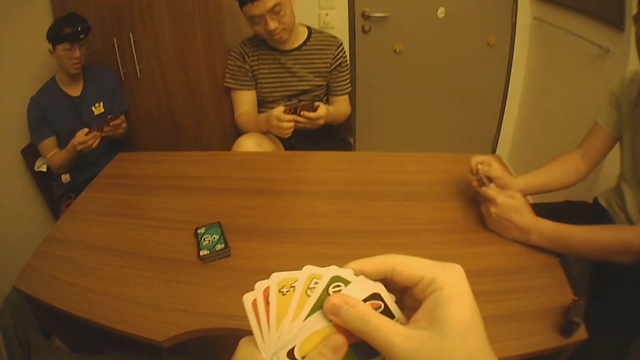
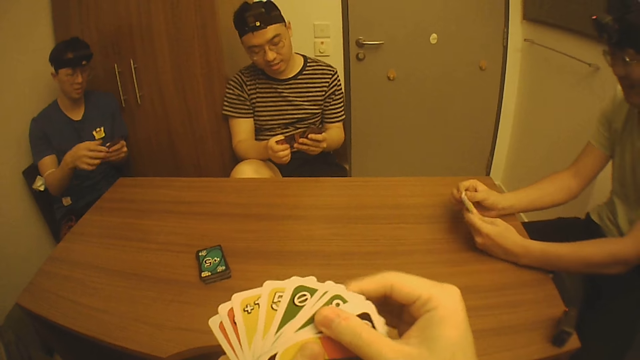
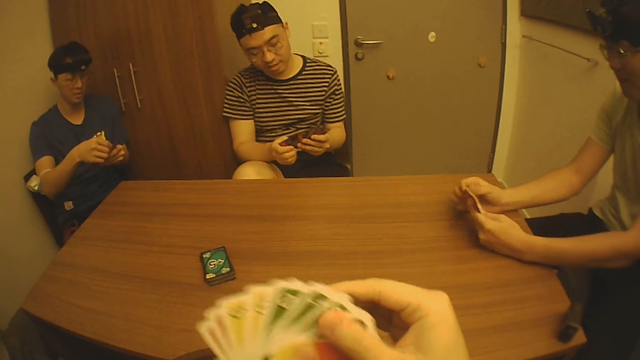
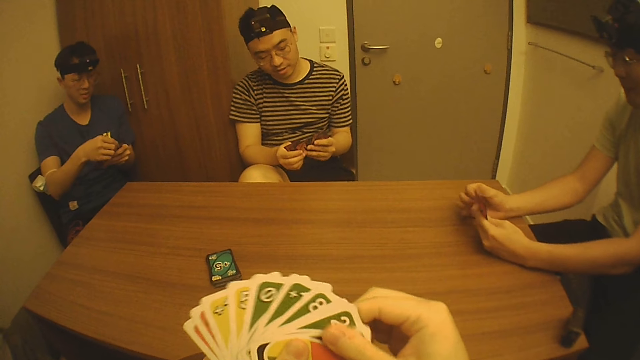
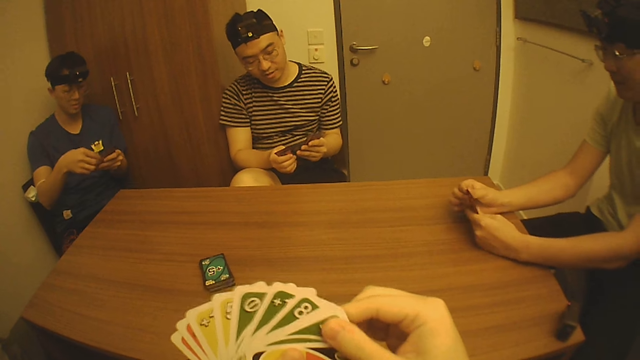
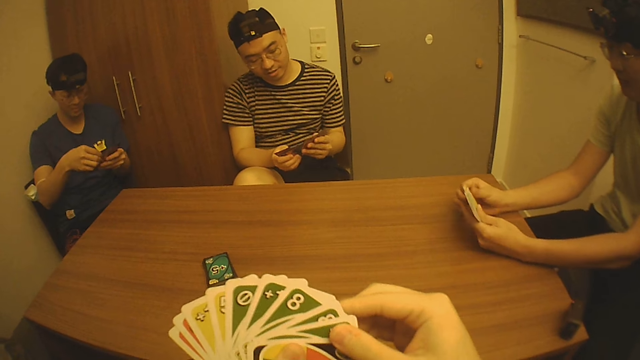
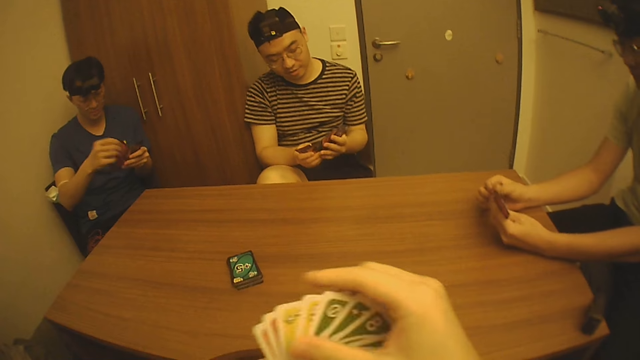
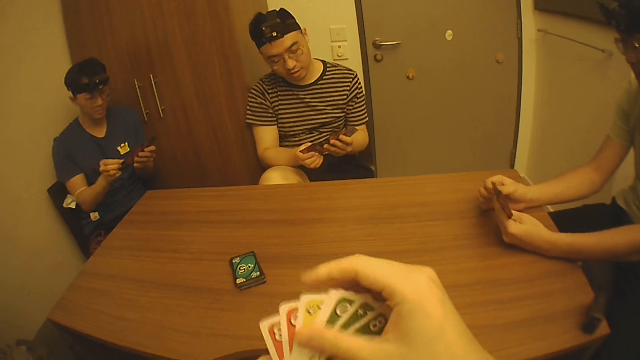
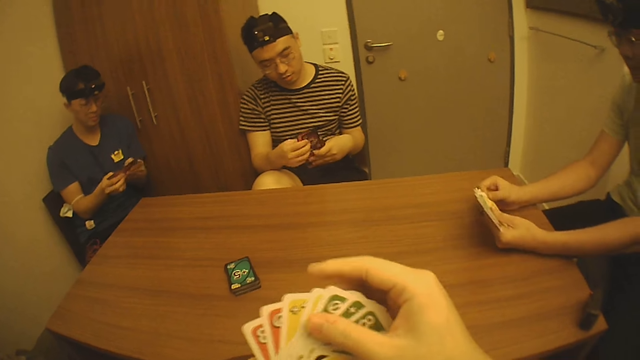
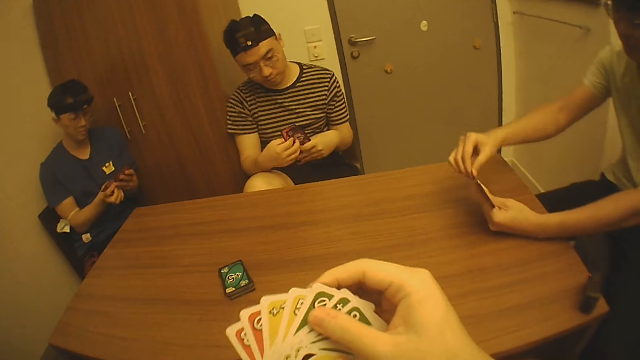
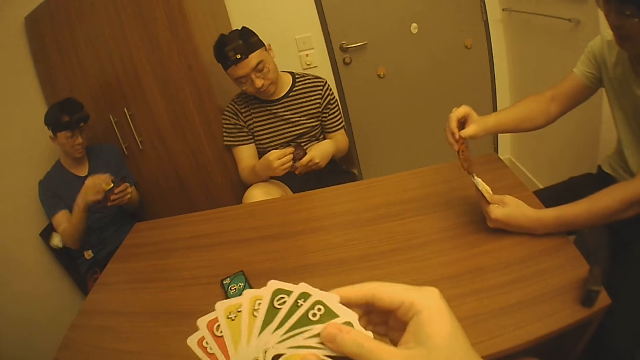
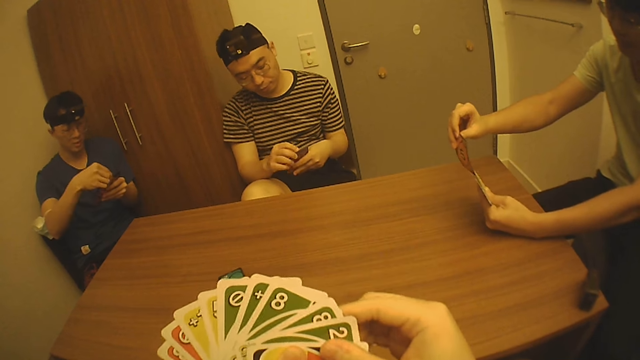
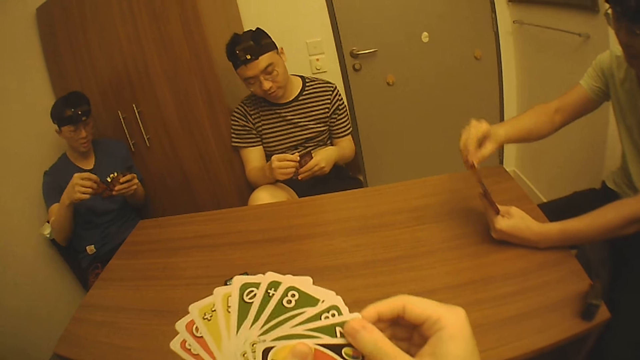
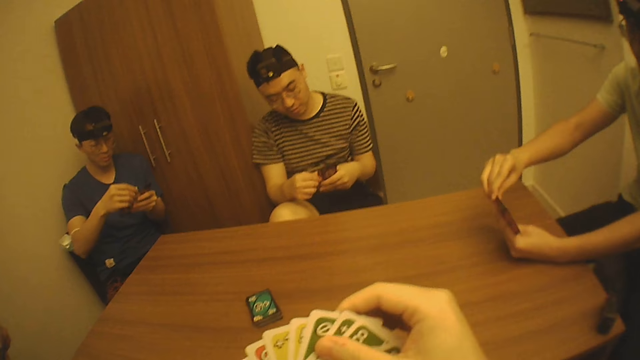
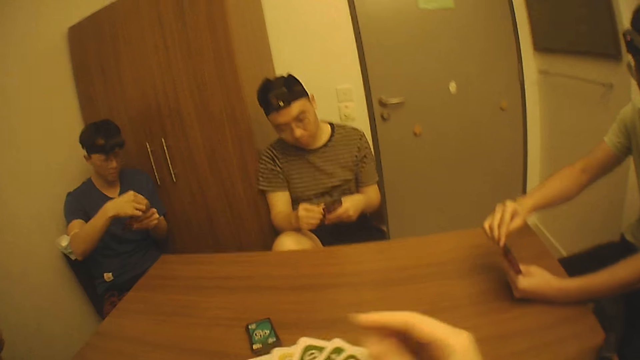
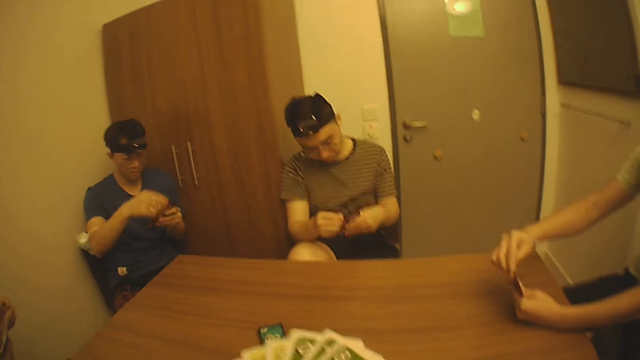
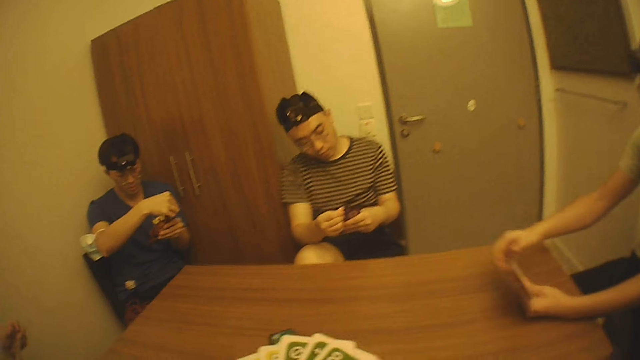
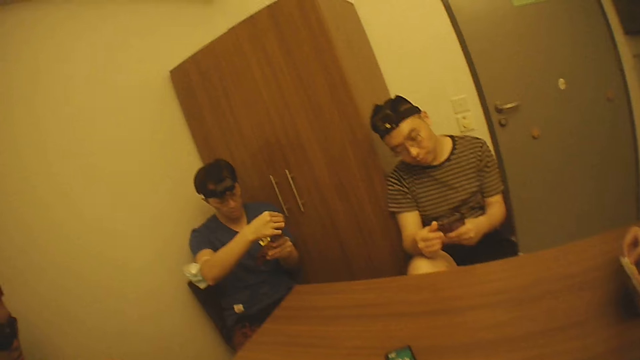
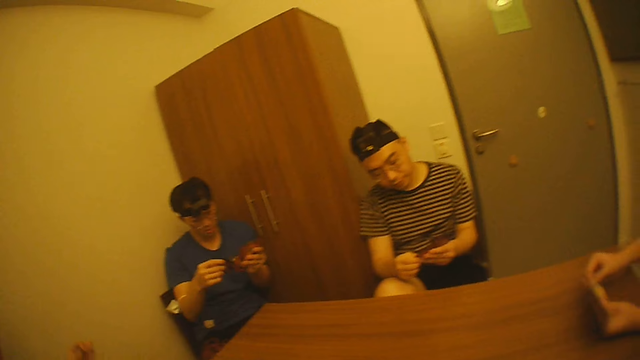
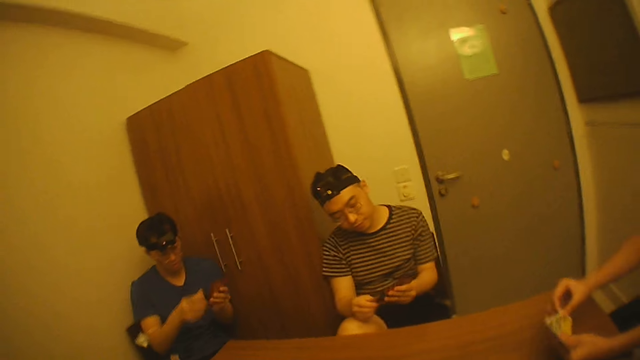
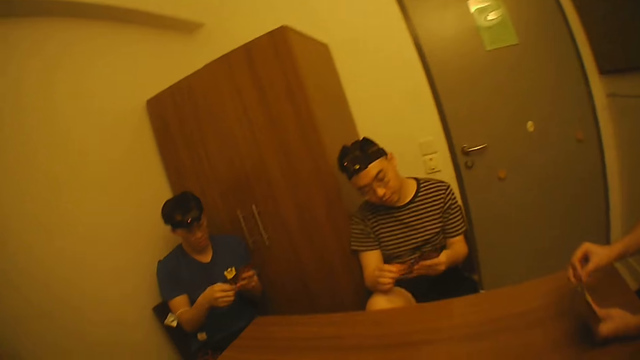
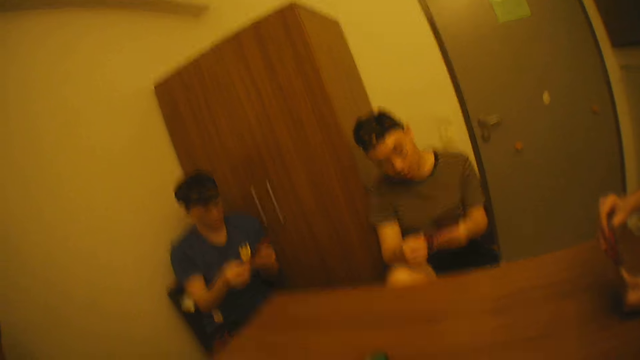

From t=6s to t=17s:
A man arranges the cards in his hands. Another man arranges some cards in his hands. The second man shuffles the play cards. A third man shuffles the play cards. The first man shuffles the play cards. The second man takes the play card and pushes the play card. The third man looks at the play cards.

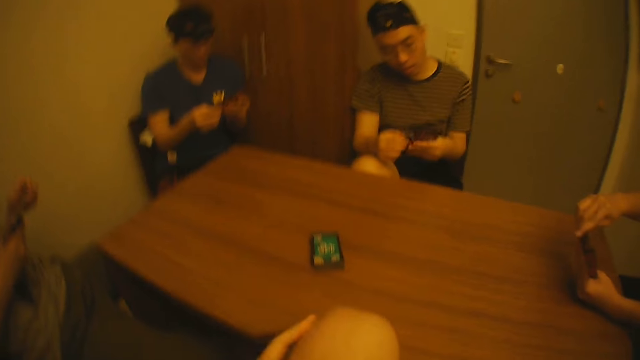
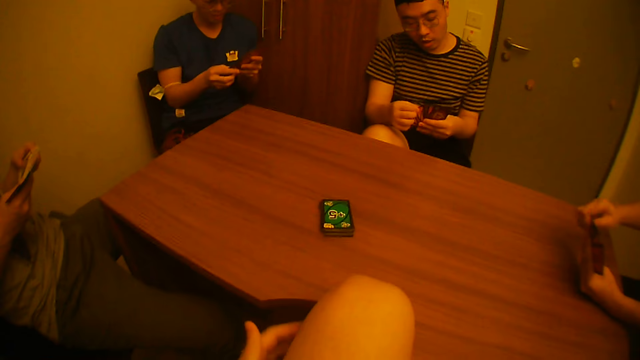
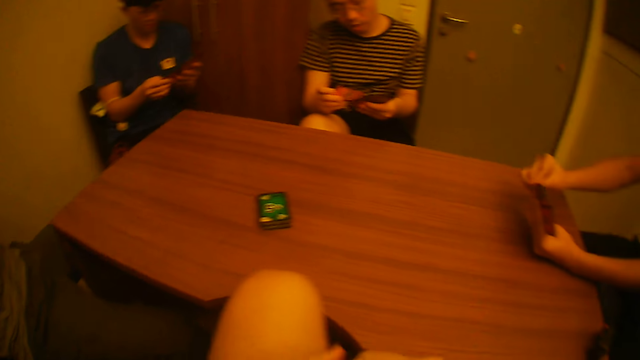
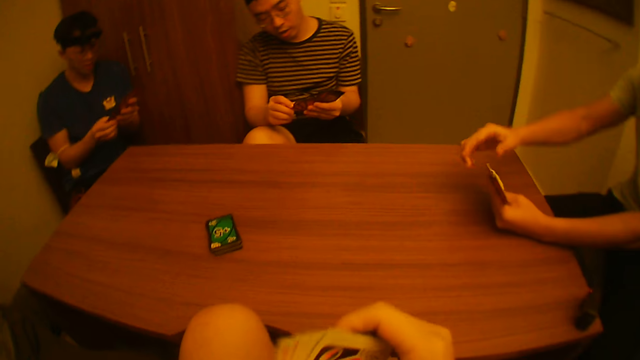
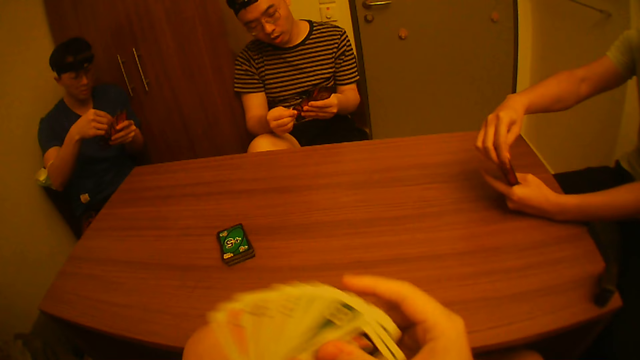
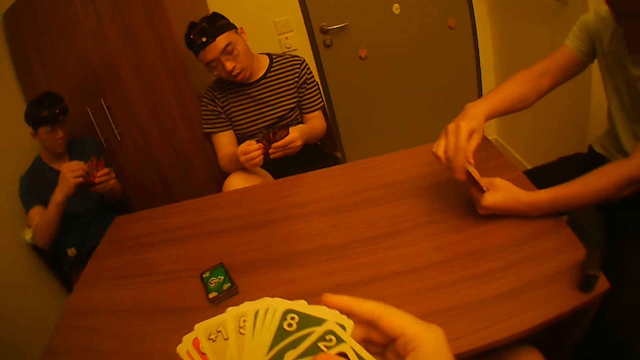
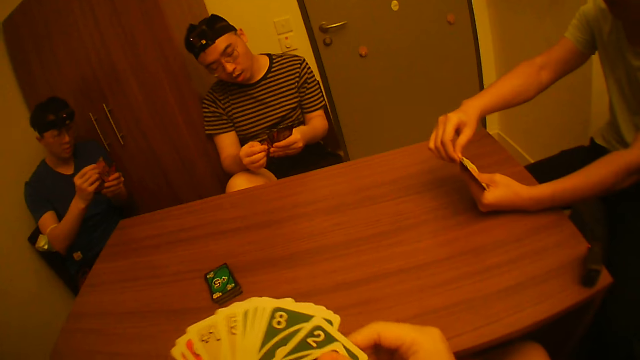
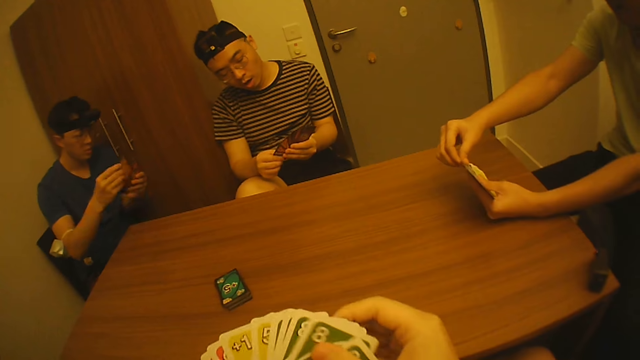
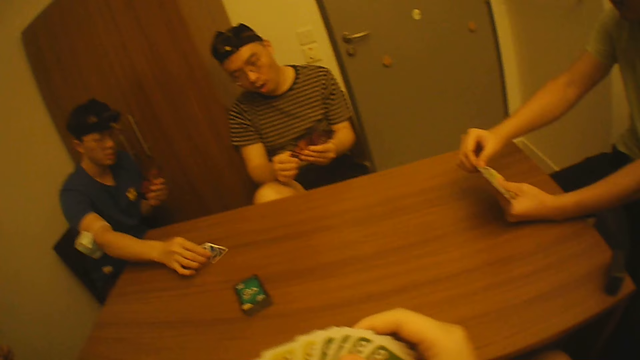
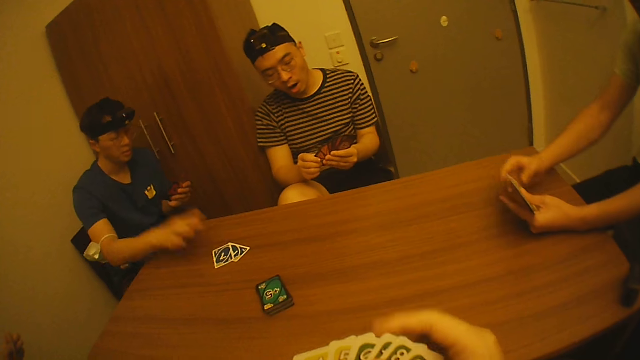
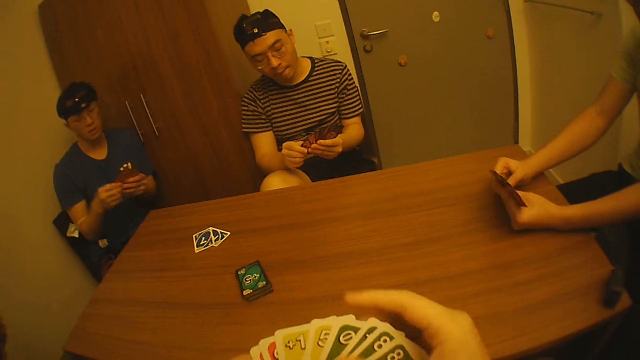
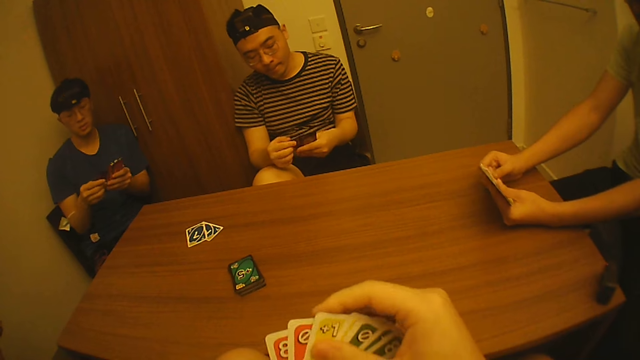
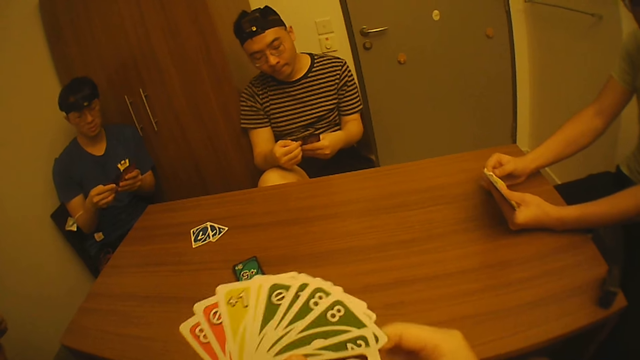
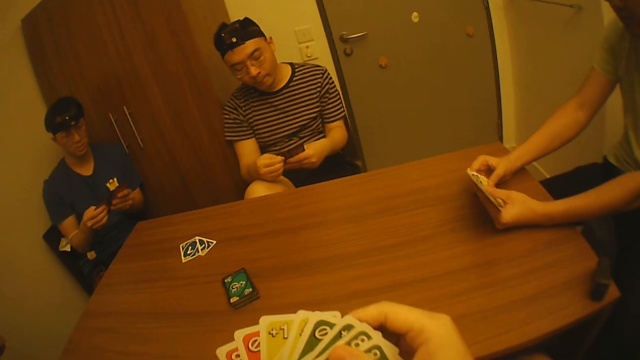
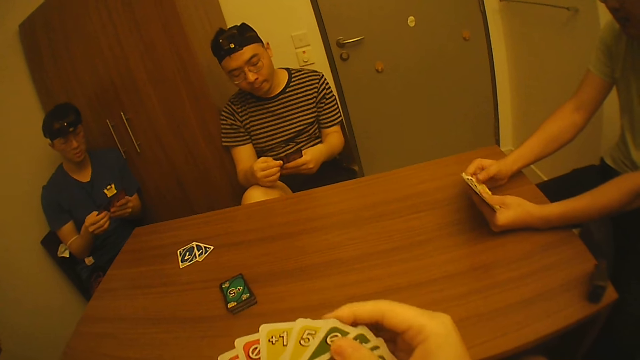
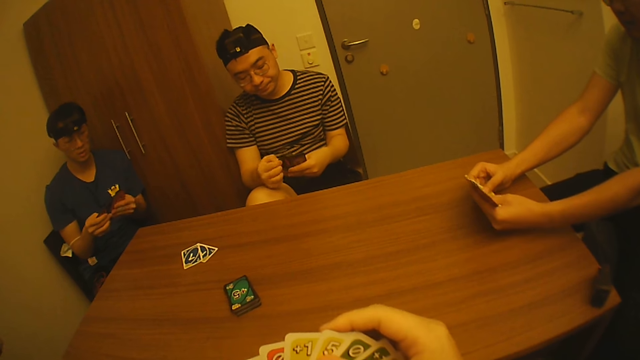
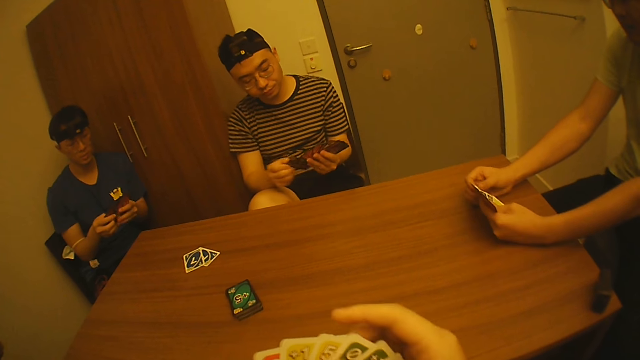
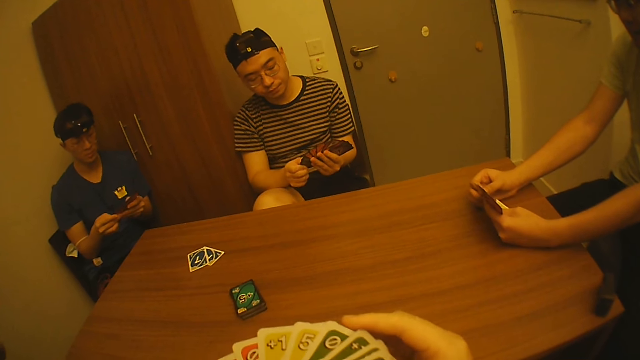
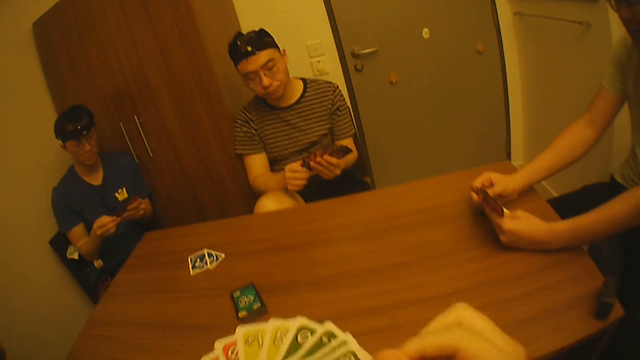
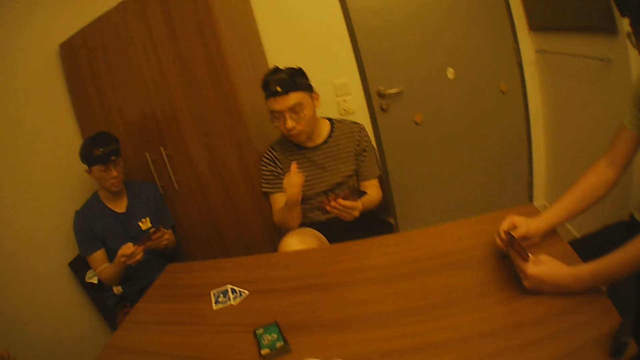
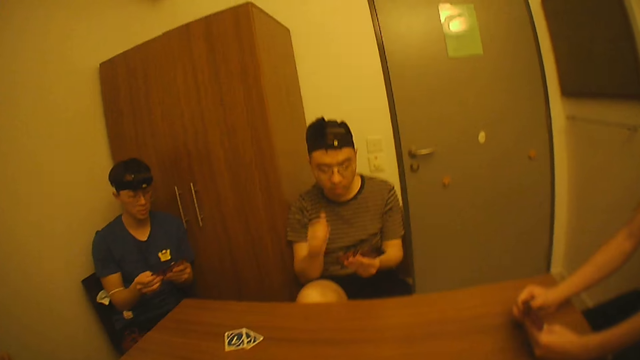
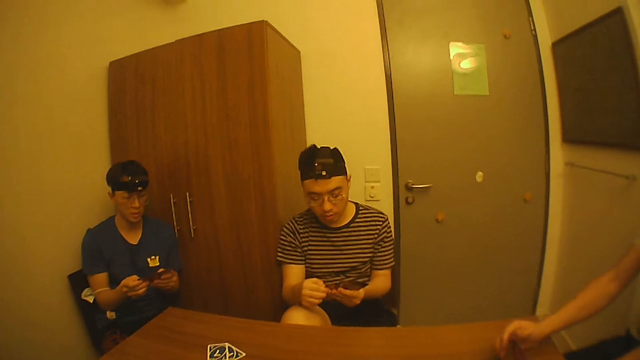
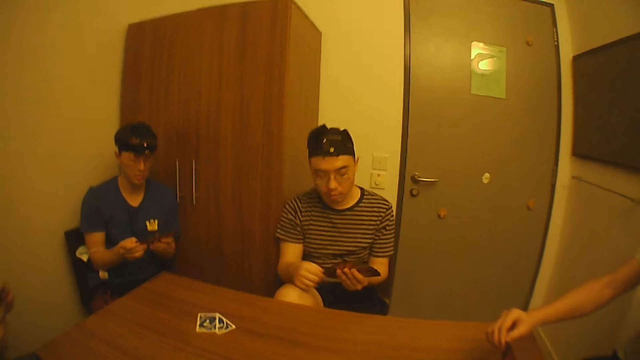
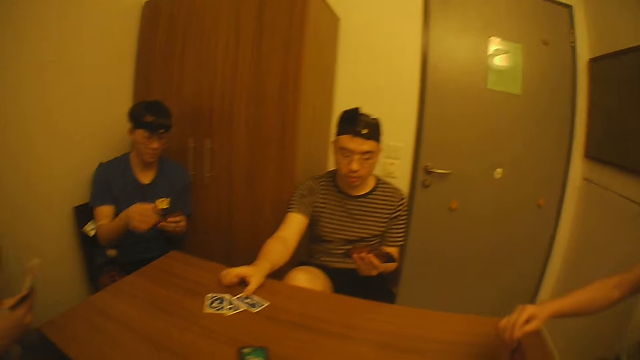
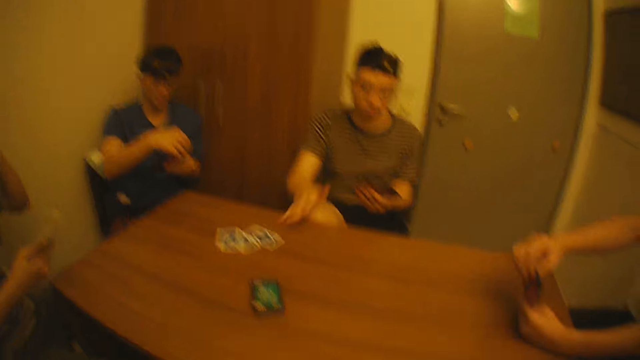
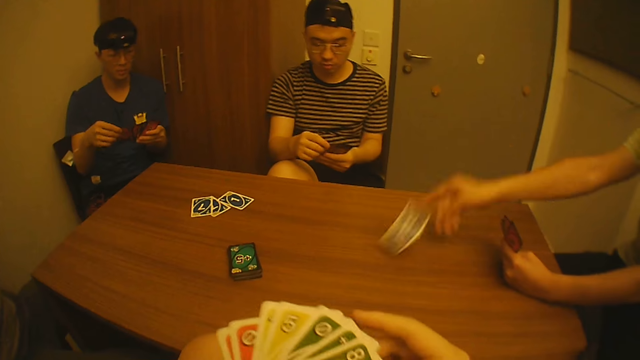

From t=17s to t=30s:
A man looks at the play cards. The camera wearer shuffles the play cards. Another man drops two cards on the table with his right hand. The second man taps the table, arranges the cards in his hands, and shuffles the play card. A third man lifts up his hand, takes the play card, and drops a card on the table with his right hand. A fourth man throws a card on the table with his right hand. The third man arranges the cards in his hands.
